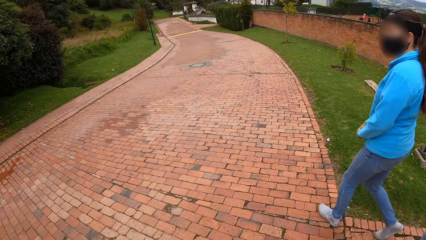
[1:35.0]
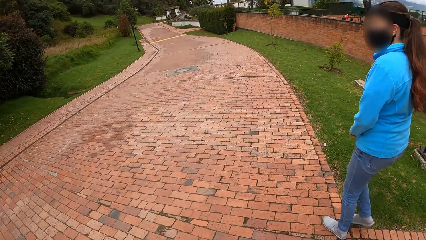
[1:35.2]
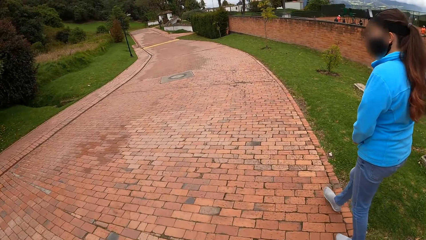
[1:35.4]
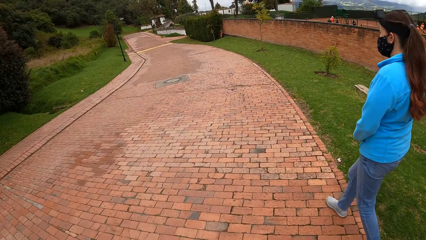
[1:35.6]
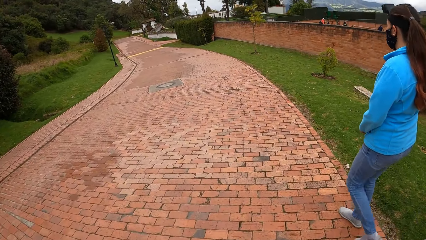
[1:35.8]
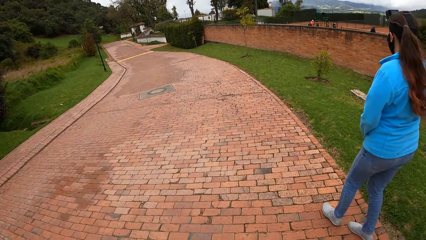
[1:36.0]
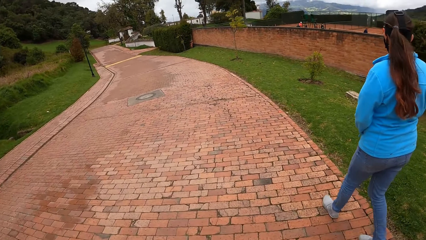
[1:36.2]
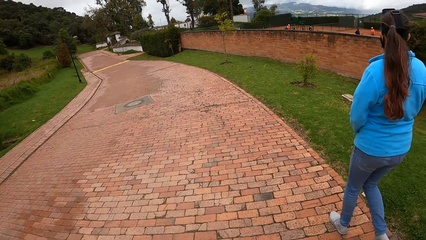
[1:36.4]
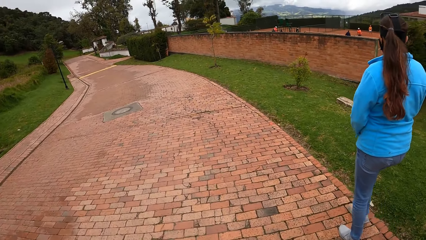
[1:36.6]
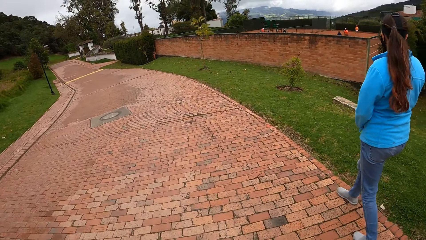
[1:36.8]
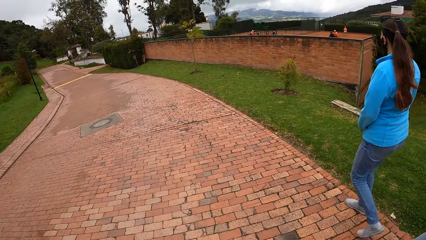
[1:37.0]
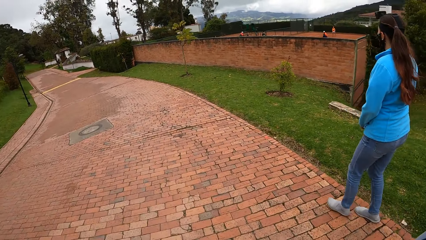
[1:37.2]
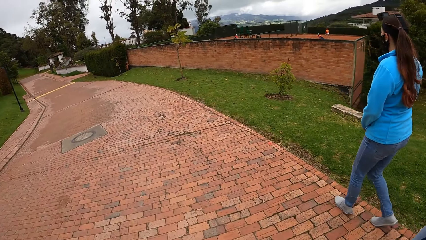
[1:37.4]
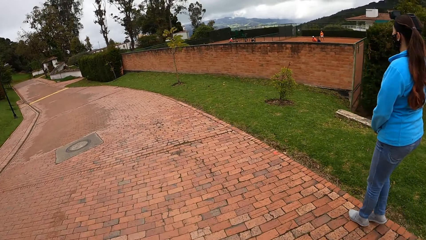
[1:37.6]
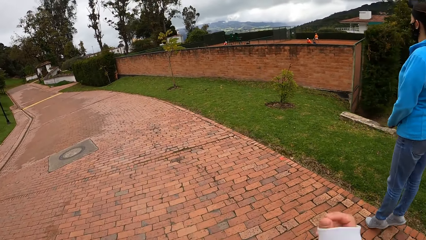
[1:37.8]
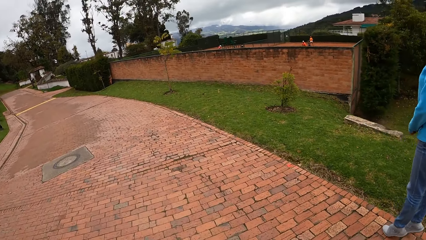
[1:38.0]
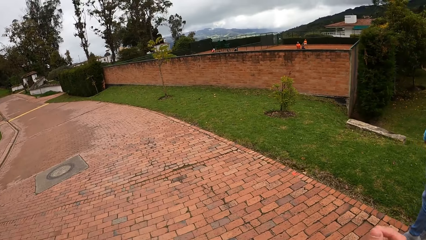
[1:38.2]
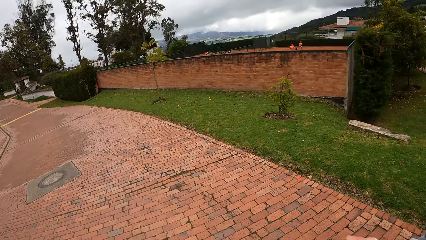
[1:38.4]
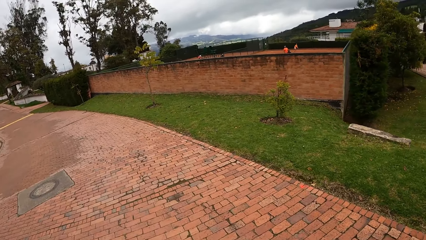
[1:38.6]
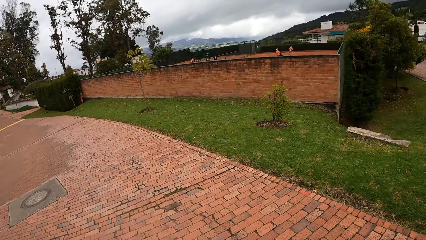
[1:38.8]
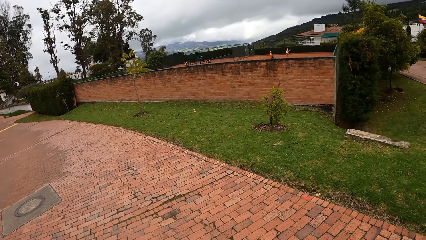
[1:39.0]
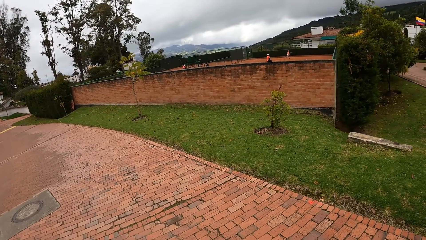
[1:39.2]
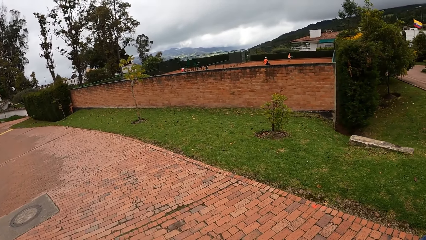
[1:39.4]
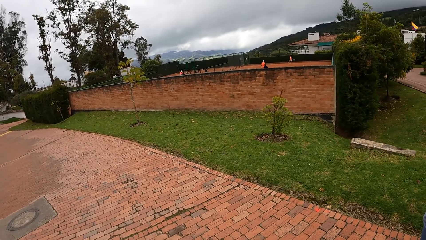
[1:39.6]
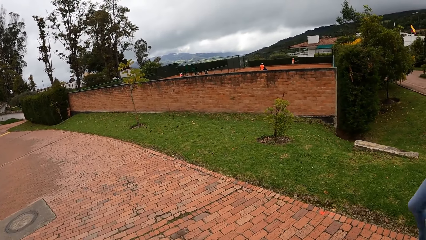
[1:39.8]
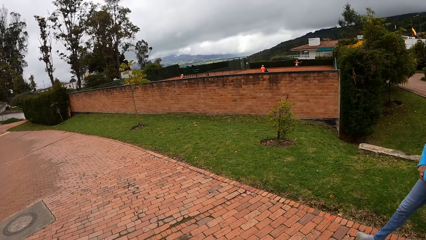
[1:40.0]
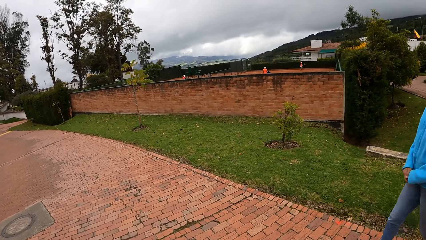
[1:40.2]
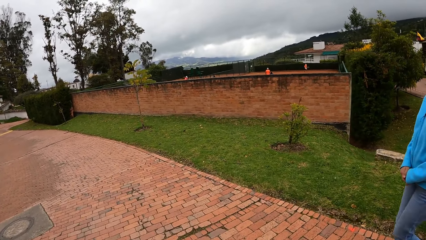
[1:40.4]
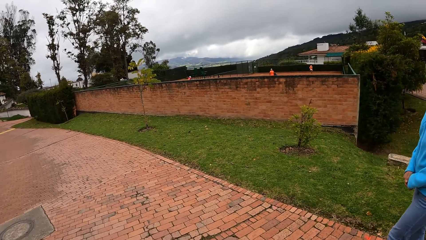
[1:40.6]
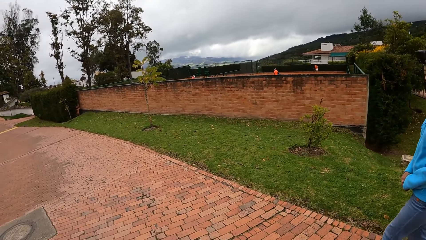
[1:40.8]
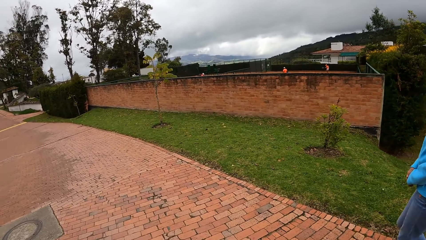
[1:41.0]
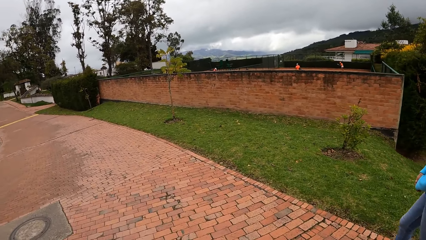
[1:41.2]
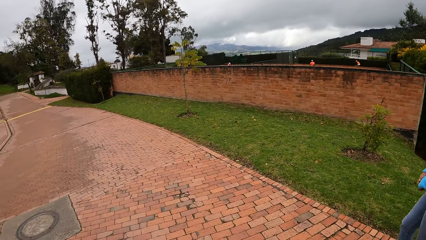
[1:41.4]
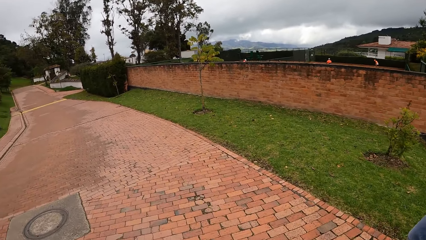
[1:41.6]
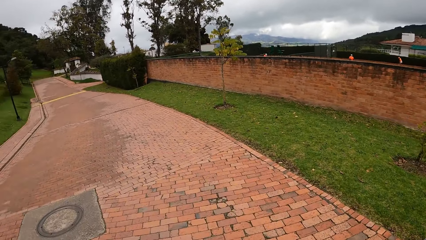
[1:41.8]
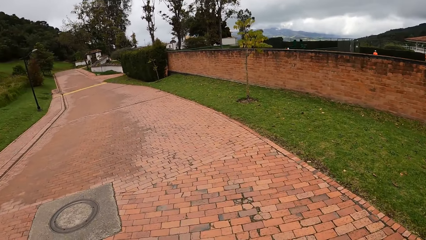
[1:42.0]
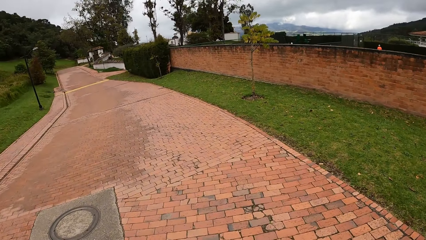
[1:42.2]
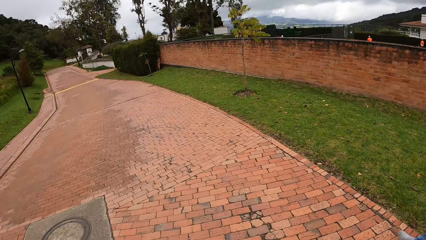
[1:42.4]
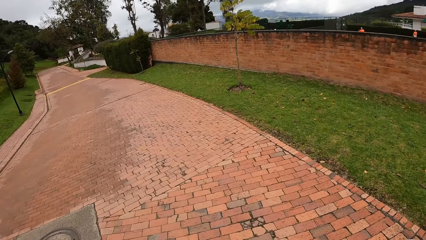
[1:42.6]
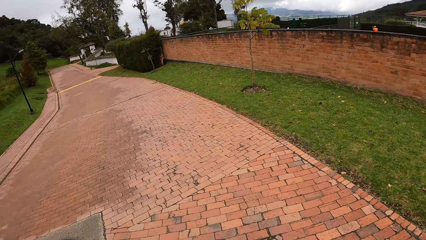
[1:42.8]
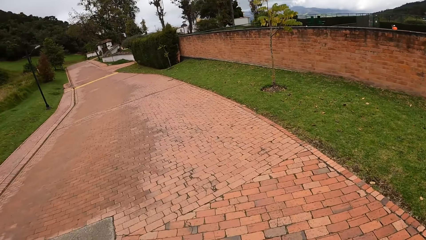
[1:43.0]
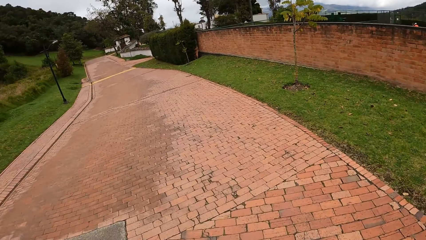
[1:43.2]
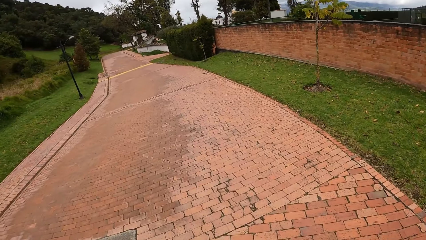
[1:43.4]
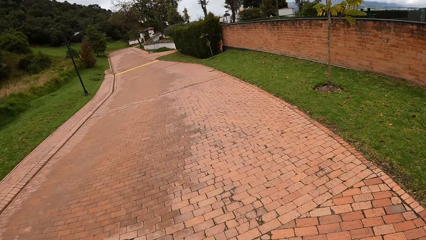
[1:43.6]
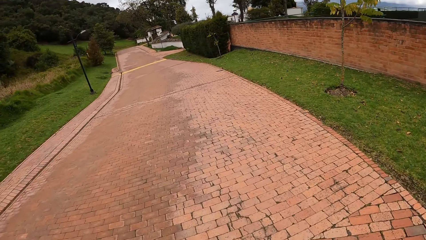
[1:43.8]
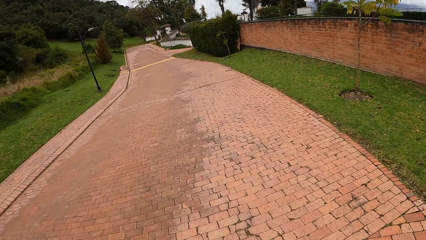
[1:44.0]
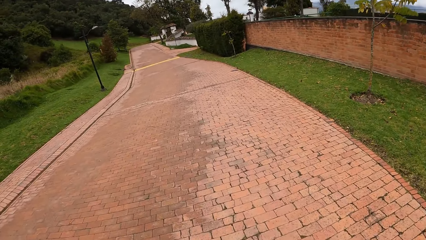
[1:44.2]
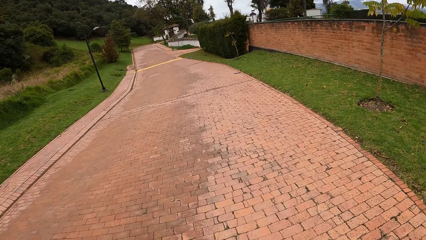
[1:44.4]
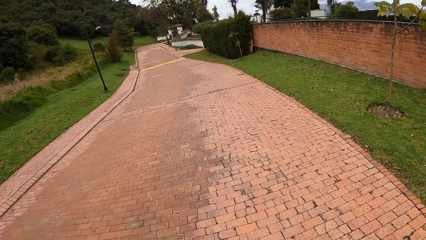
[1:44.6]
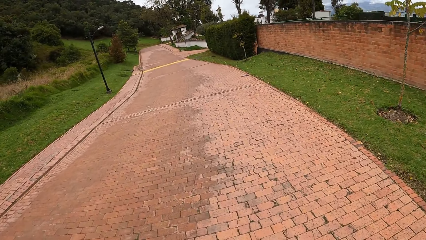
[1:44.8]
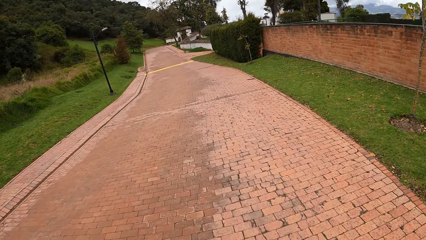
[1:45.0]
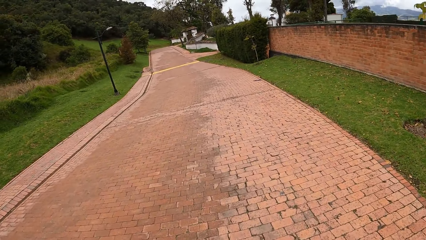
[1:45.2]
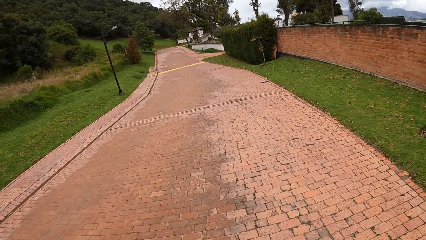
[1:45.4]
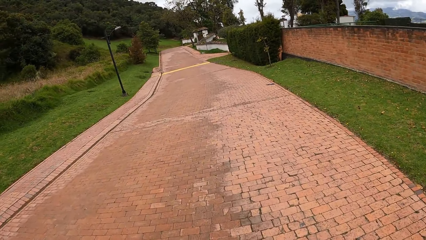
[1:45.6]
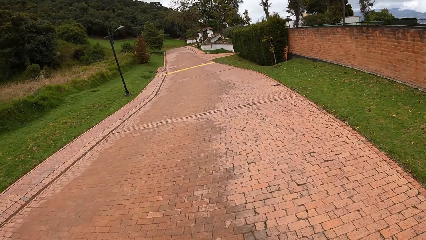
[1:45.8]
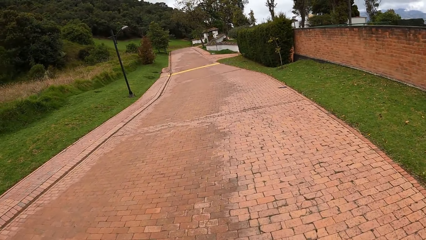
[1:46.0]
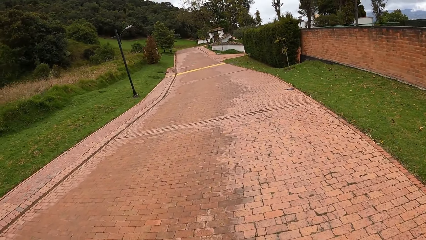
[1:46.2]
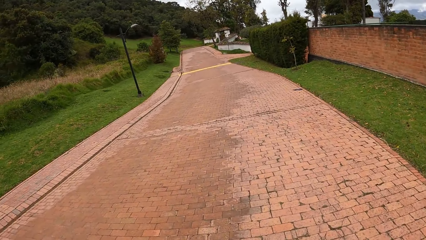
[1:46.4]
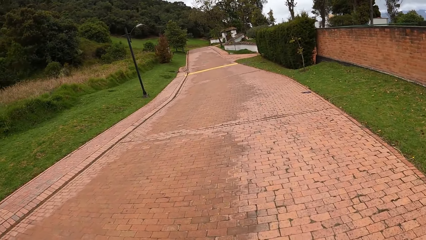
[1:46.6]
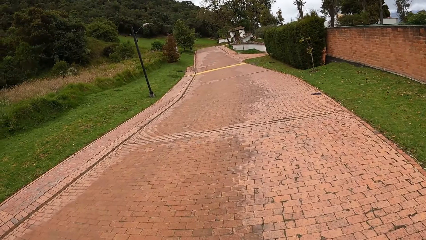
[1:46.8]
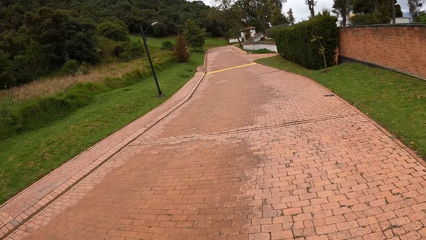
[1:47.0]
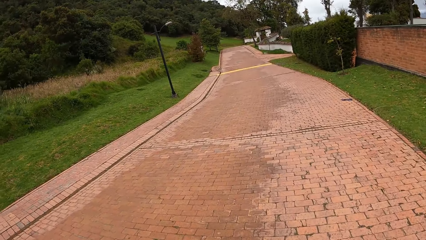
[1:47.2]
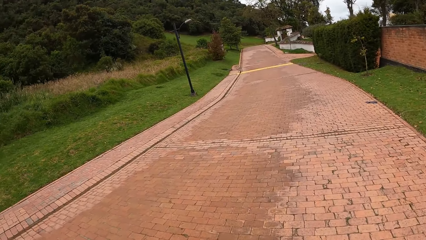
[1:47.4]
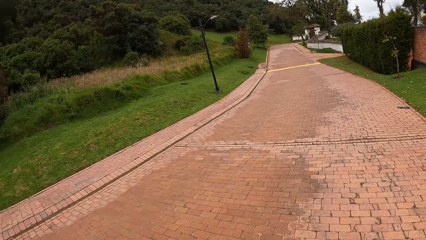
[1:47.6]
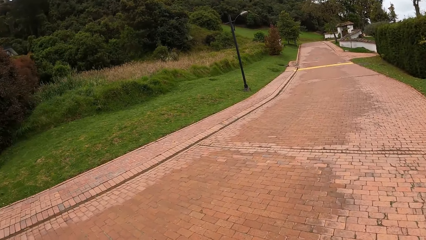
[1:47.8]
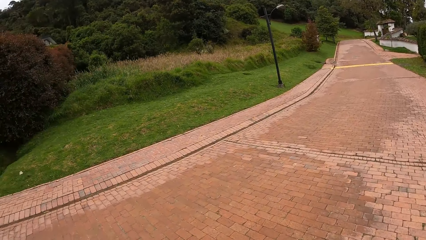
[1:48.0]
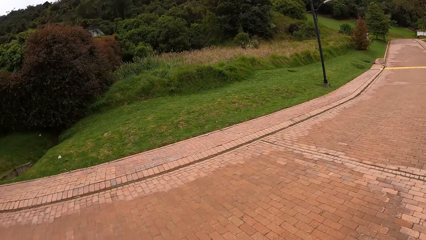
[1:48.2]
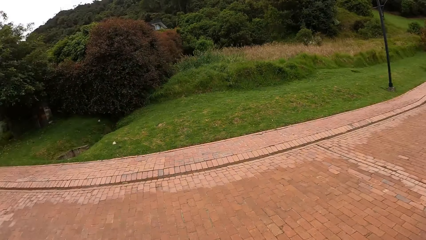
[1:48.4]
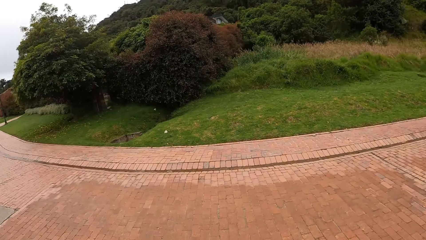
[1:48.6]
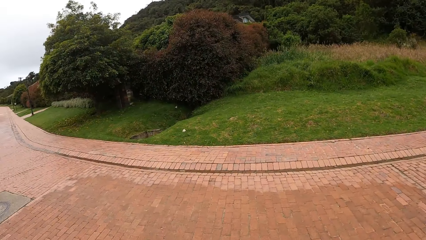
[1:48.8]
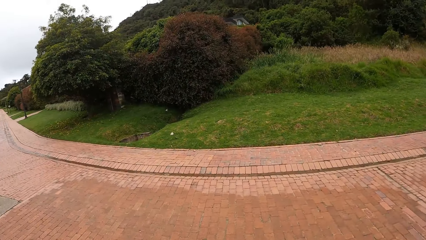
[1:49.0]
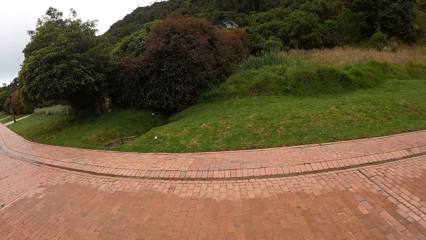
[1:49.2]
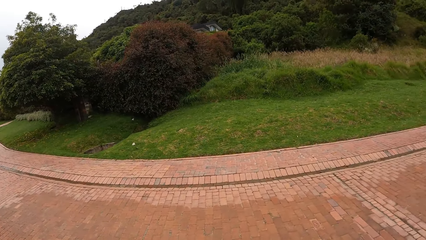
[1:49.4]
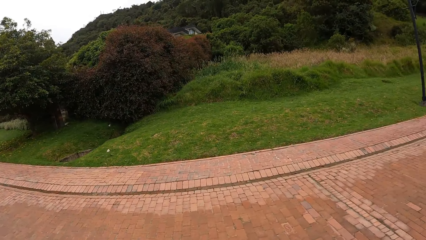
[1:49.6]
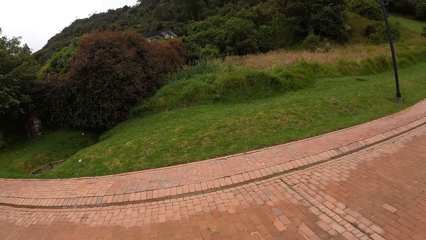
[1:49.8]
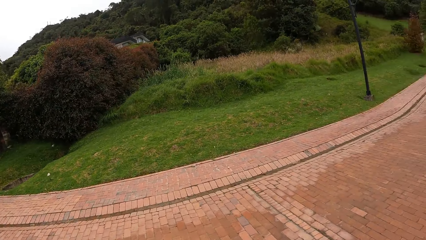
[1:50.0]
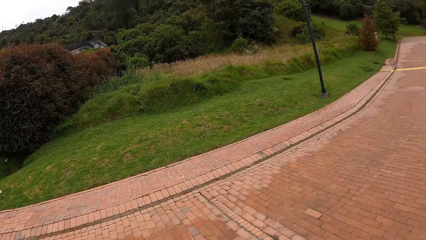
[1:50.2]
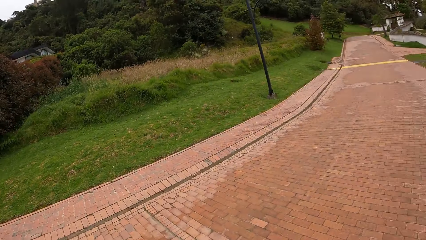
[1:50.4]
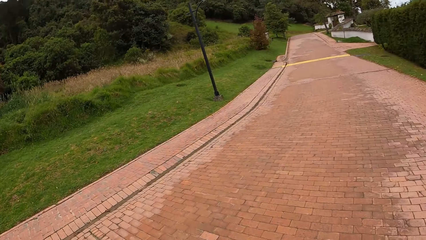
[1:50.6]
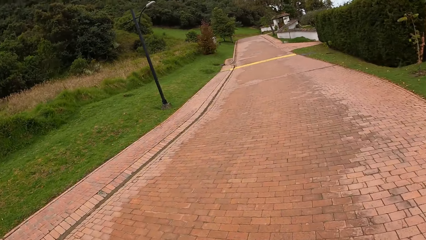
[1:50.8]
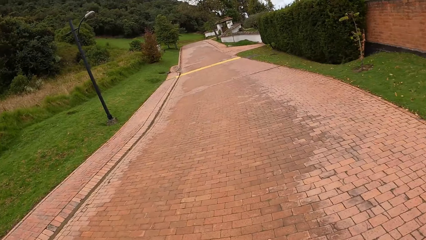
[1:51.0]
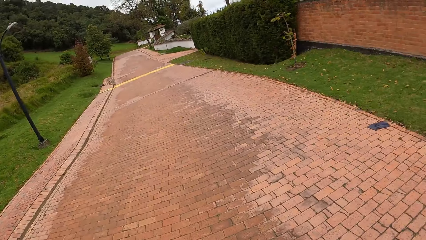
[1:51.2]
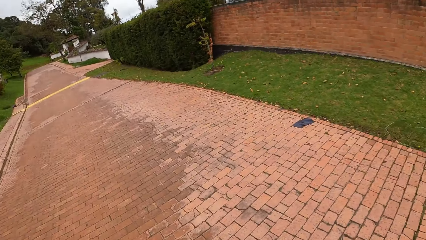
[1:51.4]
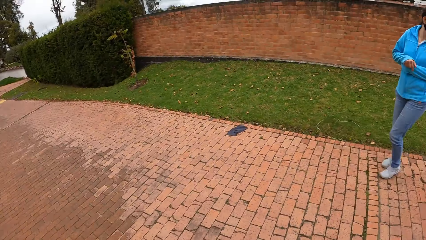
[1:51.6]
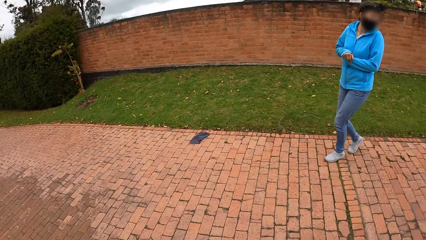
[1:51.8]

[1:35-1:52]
The camera wearer walks on the driveway with the women.
